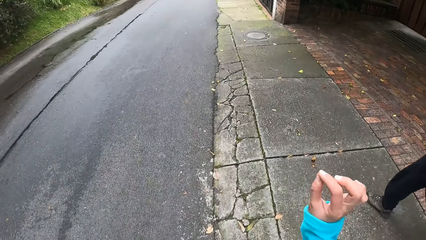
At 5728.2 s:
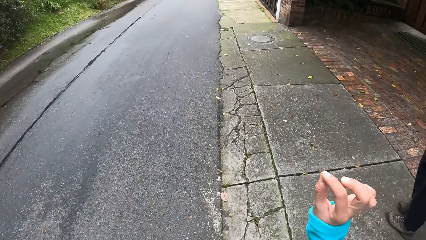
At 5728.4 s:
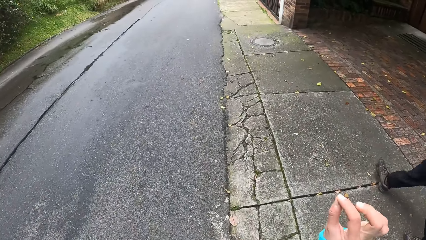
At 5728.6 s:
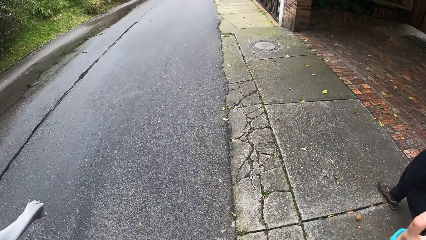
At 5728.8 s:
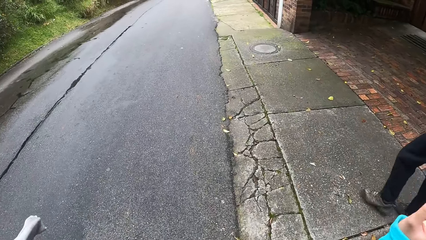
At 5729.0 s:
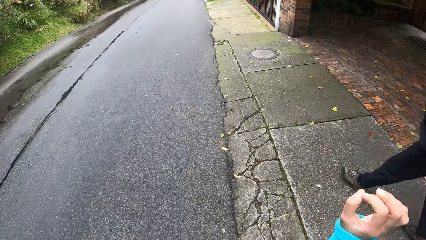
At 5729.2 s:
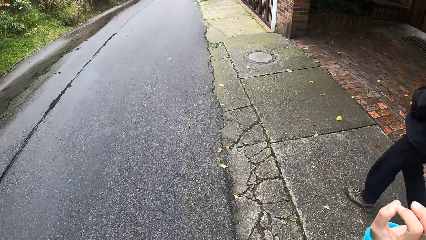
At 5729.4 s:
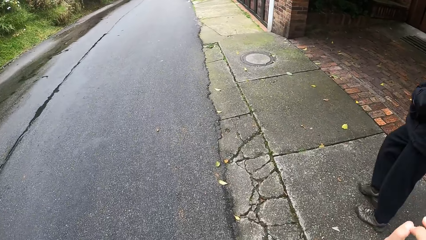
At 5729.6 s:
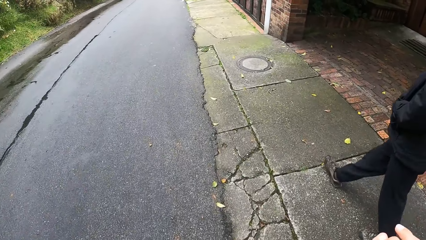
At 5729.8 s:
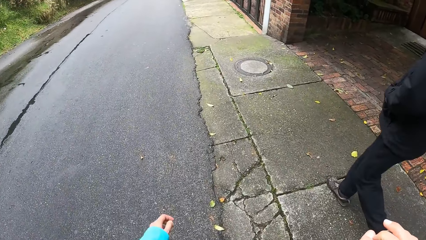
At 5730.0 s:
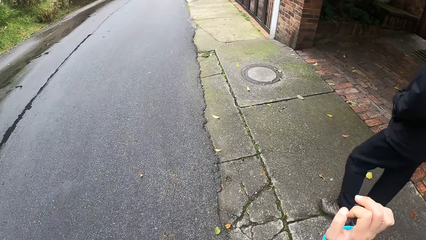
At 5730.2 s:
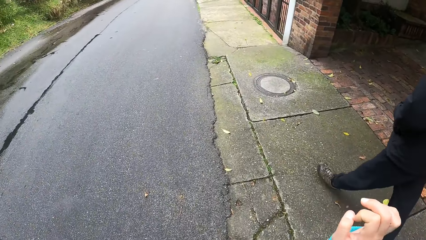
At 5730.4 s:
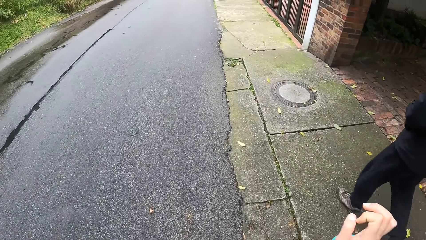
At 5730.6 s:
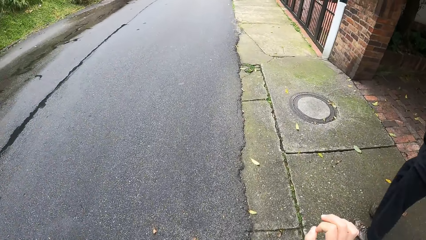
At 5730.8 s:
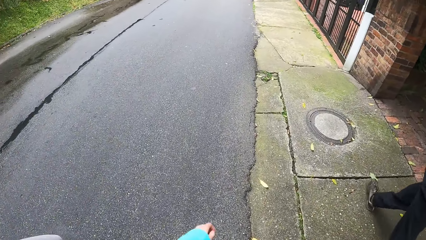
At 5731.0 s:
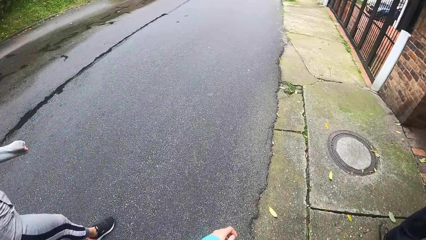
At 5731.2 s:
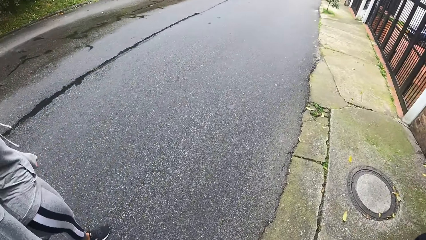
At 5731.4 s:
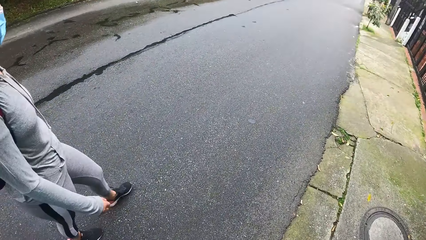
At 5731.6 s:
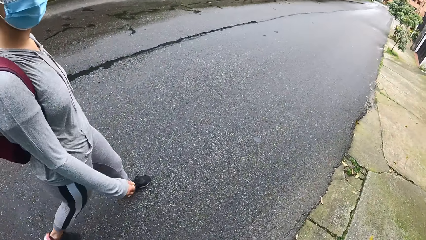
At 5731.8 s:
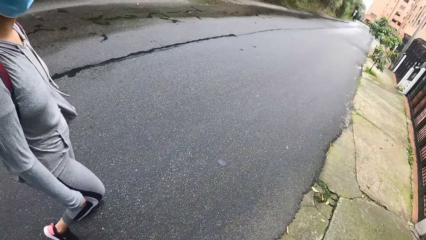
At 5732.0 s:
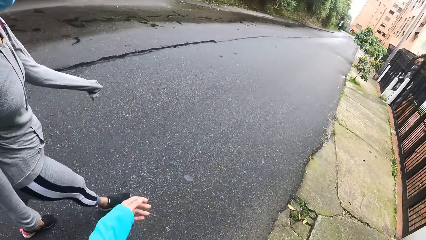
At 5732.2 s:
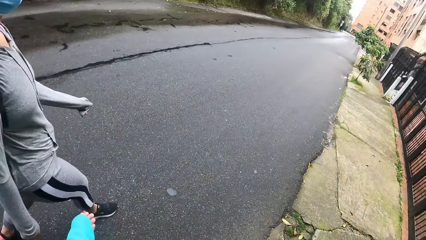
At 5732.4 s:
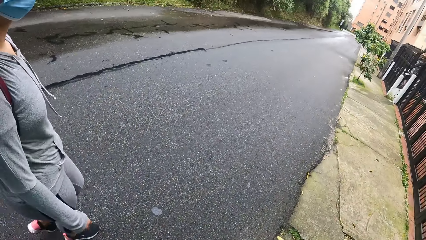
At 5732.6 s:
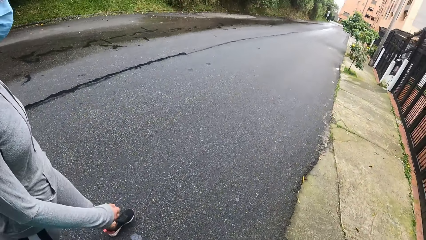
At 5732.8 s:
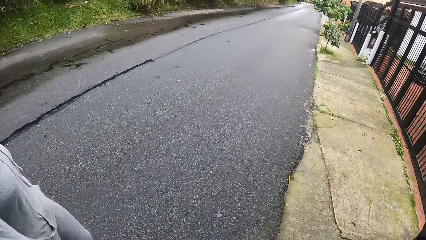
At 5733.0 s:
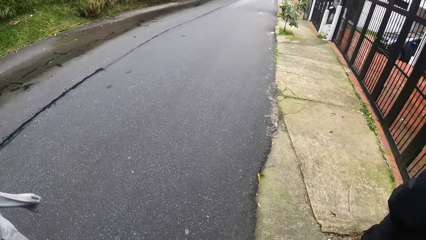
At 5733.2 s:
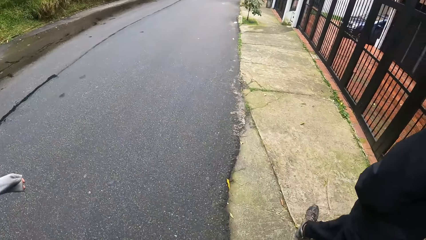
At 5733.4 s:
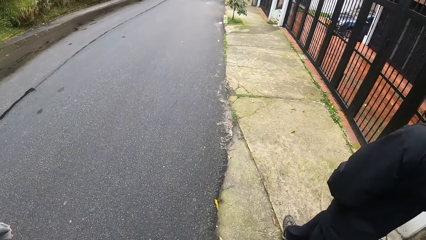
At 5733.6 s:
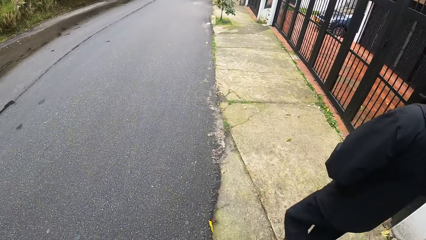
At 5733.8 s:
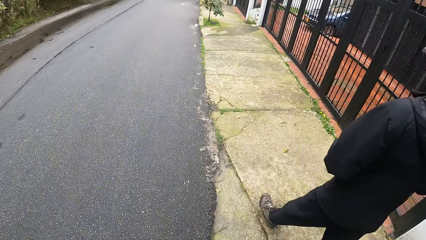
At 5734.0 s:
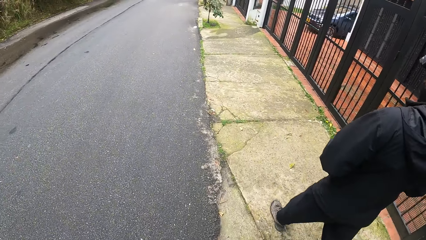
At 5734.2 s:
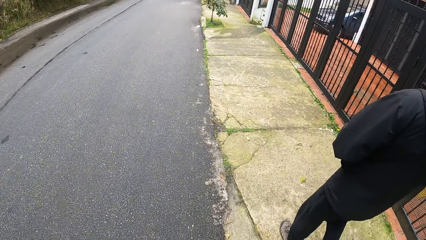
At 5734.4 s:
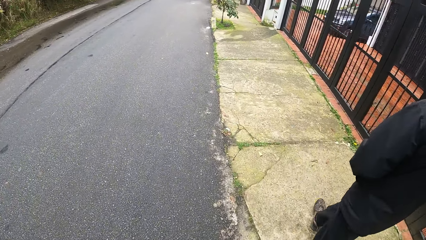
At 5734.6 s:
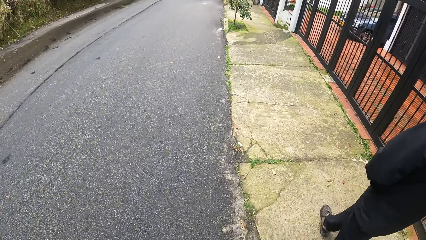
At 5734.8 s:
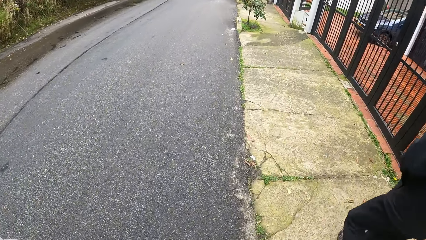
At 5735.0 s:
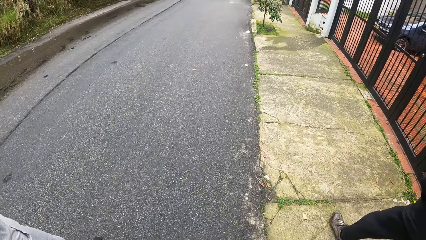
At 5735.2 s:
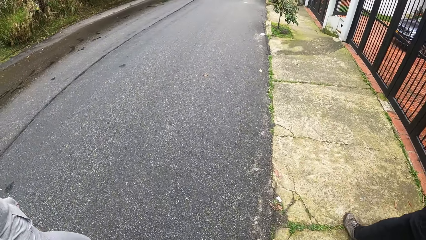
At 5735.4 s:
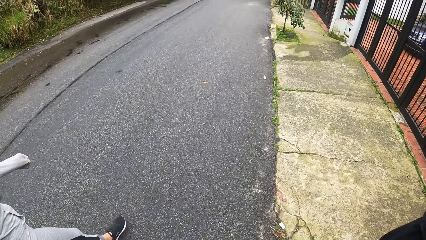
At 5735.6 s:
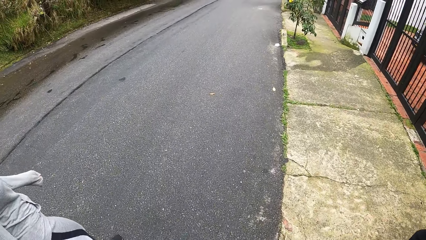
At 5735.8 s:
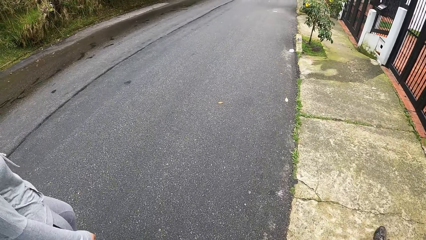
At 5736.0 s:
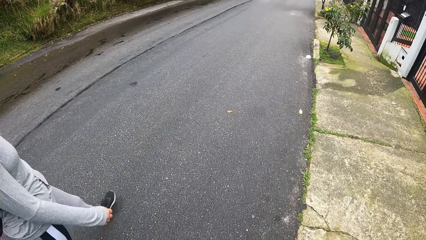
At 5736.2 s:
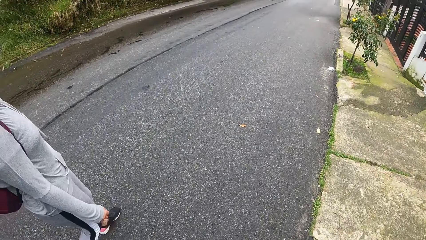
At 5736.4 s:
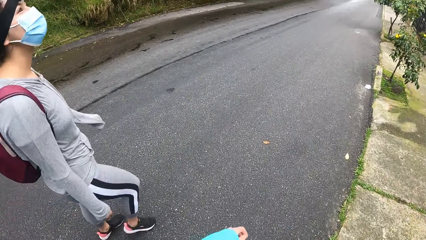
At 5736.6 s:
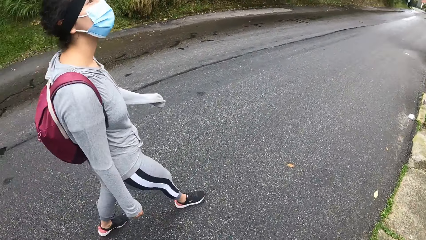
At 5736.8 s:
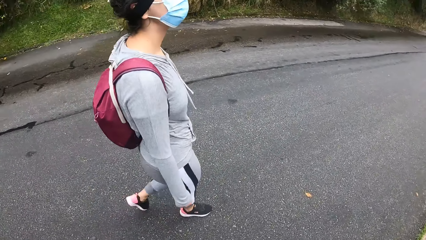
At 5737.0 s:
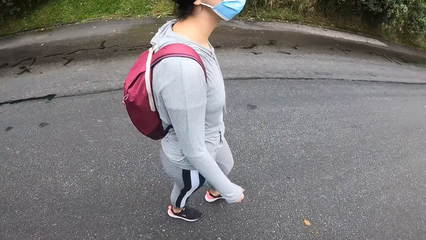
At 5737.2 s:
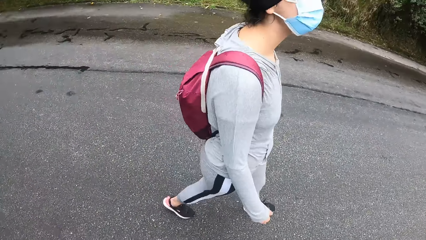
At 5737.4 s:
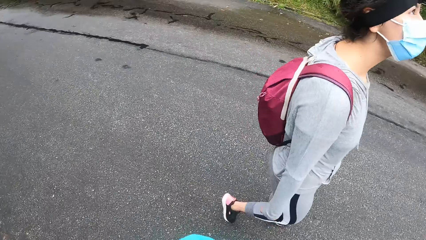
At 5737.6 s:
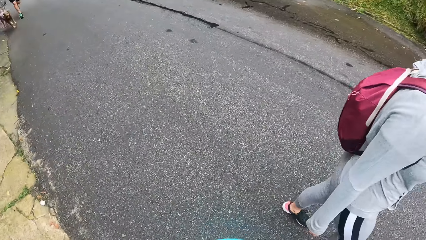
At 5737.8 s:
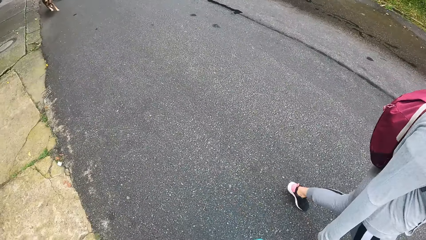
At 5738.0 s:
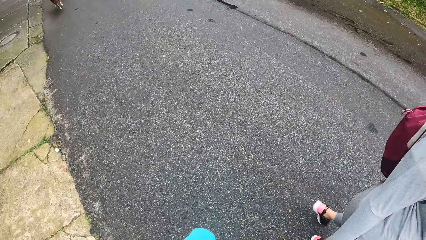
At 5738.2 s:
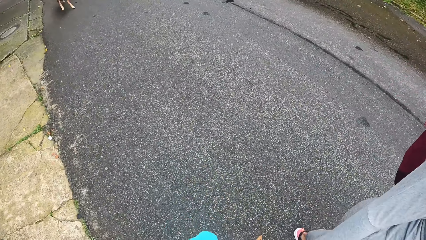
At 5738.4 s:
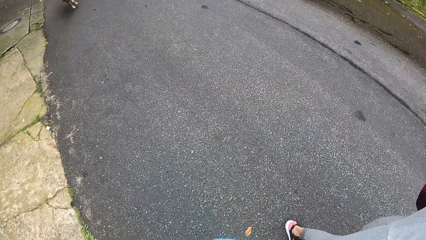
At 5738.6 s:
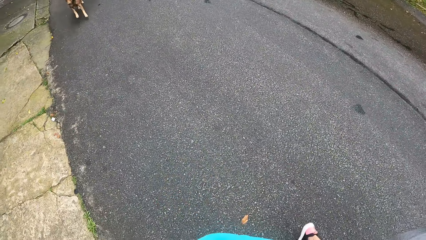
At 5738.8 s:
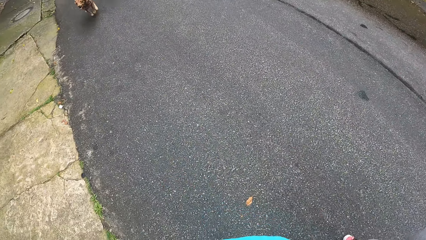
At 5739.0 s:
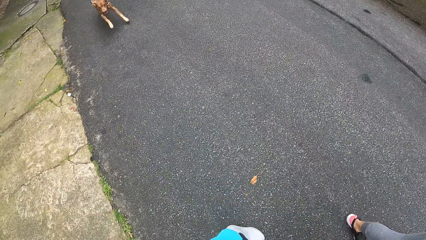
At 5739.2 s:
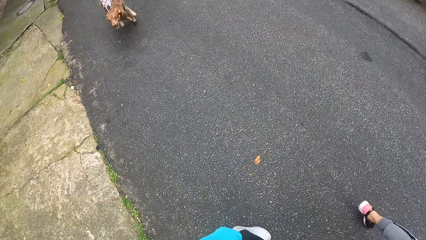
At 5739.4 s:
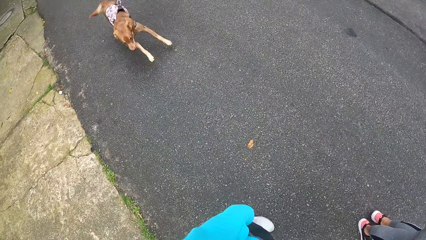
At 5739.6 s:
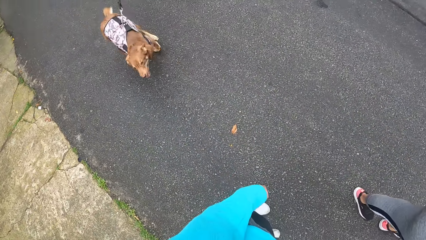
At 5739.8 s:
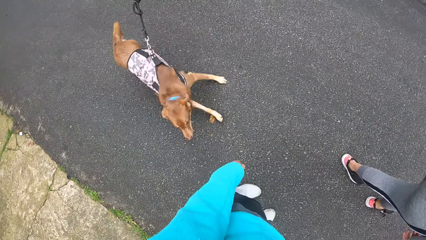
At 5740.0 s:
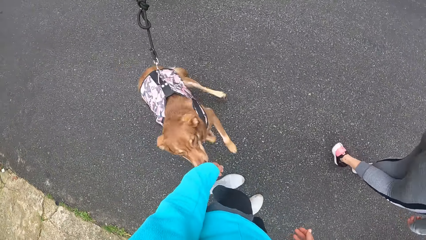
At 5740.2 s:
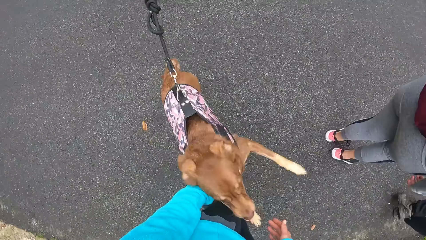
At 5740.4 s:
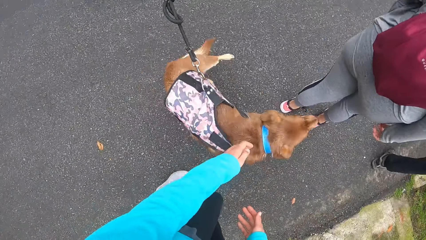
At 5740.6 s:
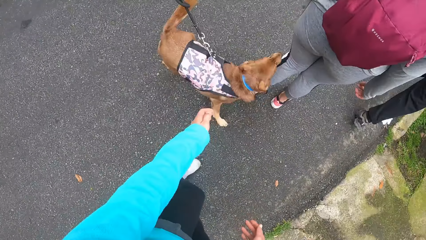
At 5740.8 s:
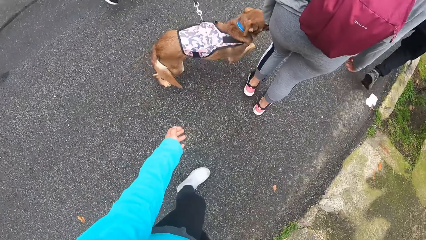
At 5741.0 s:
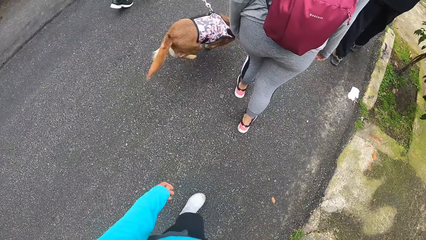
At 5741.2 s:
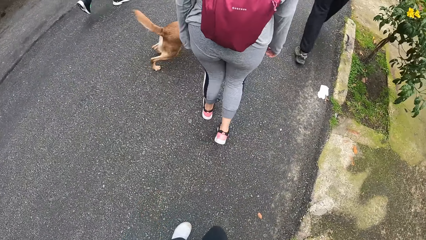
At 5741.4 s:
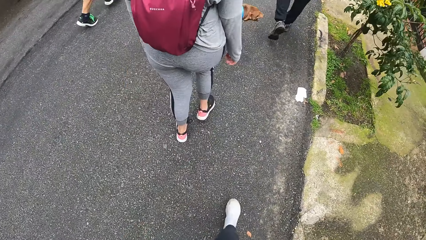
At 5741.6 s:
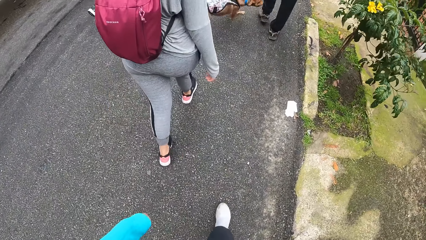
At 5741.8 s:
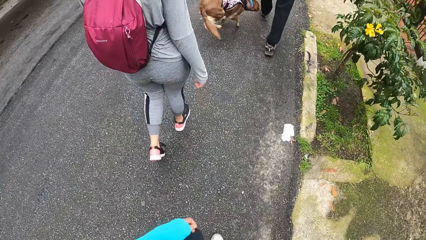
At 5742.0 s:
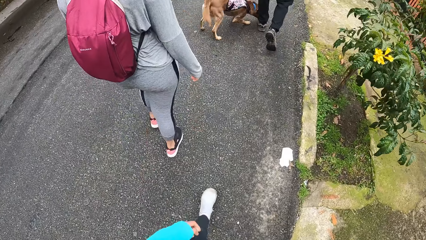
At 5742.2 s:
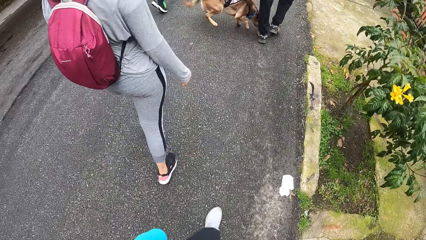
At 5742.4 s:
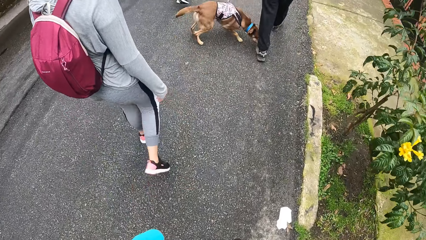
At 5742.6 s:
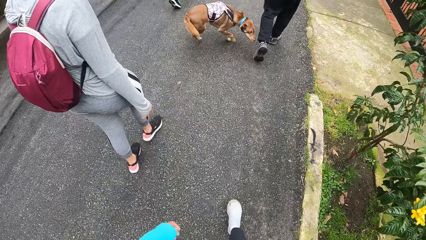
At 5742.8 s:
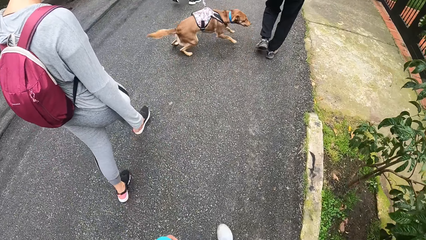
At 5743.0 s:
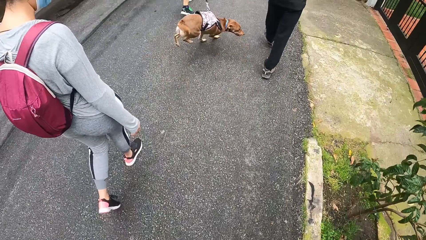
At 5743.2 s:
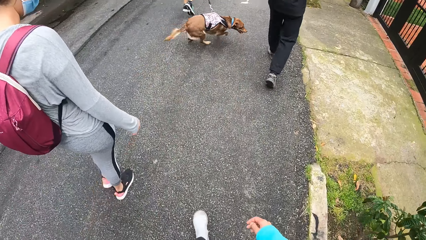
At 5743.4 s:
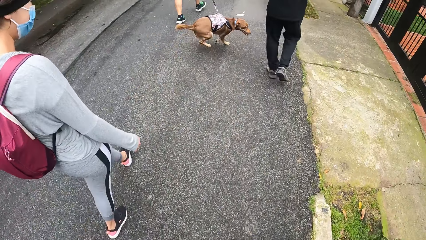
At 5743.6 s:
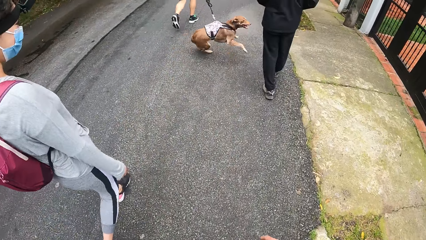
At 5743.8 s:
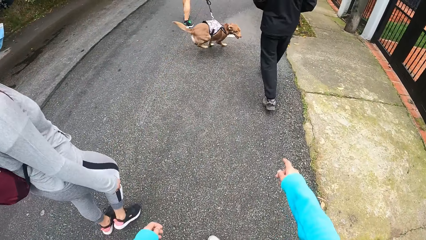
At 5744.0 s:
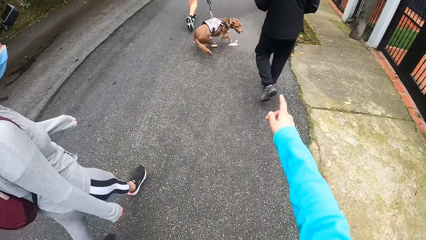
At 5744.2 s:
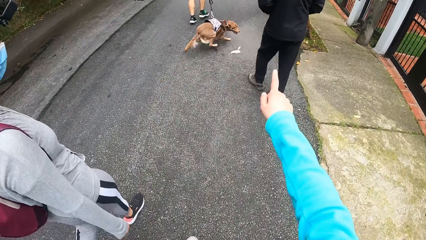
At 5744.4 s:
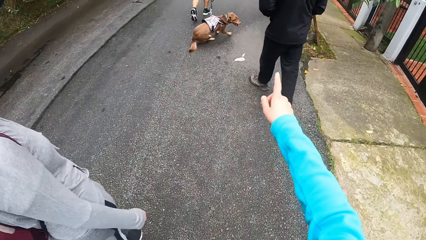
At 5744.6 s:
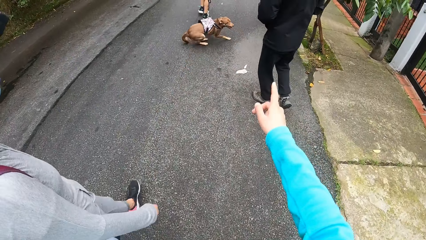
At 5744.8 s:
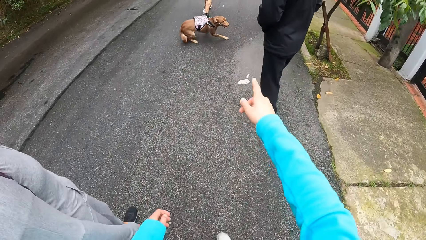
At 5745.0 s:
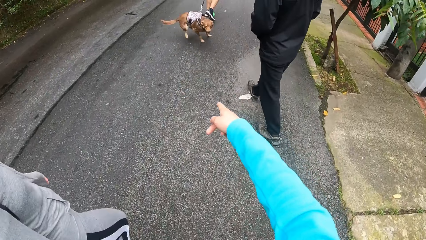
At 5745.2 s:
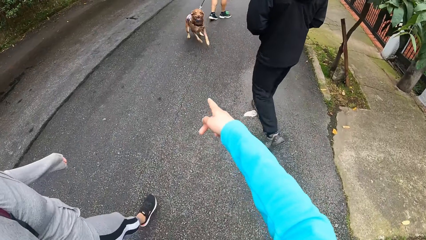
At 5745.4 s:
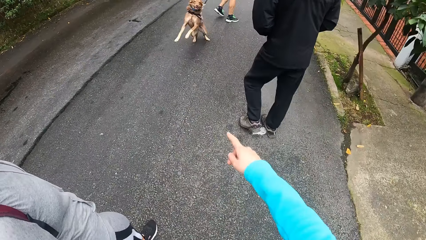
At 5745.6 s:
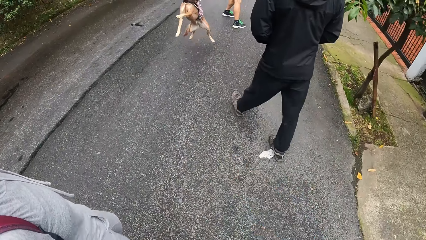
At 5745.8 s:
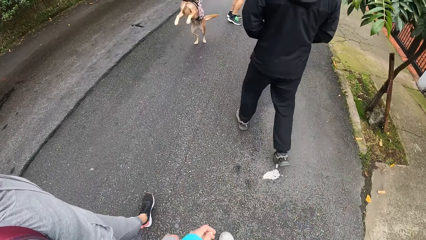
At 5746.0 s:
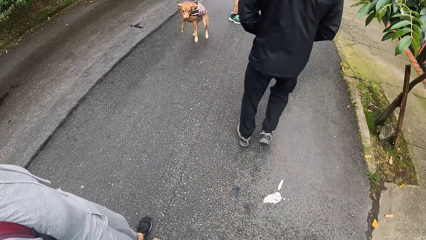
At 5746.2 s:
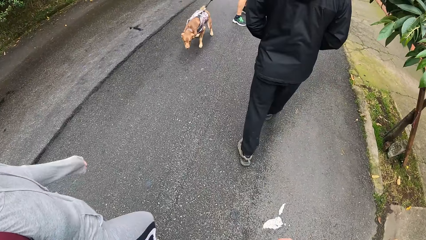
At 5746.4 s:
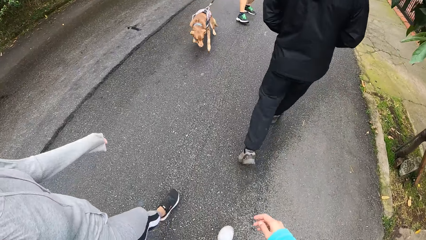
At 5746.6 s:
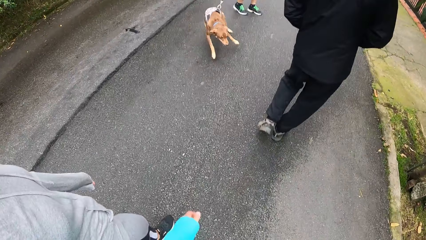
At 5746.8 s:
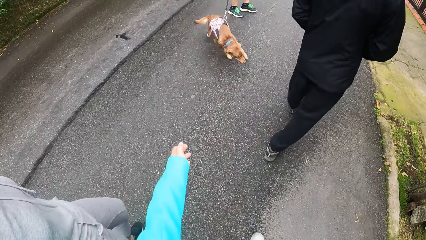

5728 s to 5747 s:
The camera wearer moves the right hand. They move the right hand again. The person swings her hands as she walks. She swings her hands as she walks again. A dog runs towards the camera wearer, the woman and the man. Another man walks with the dog. The camera wearer moves the right hand.
